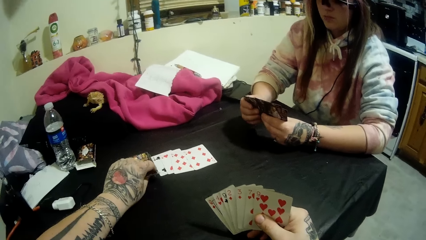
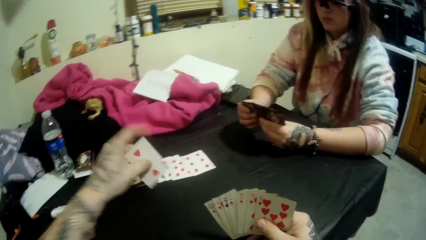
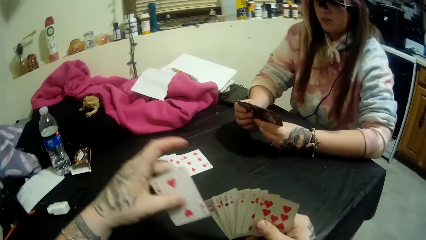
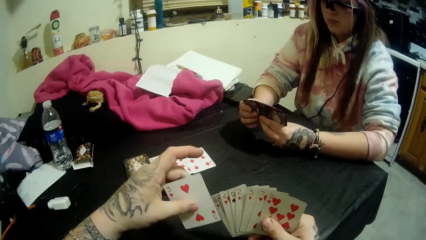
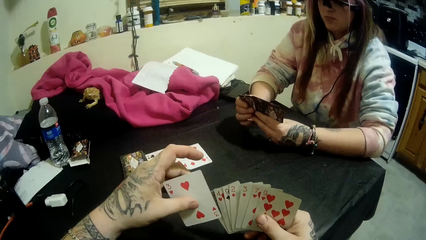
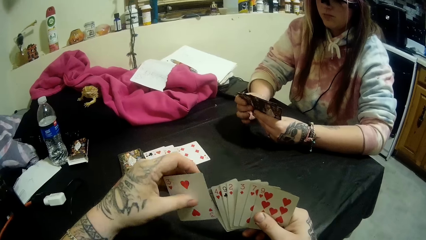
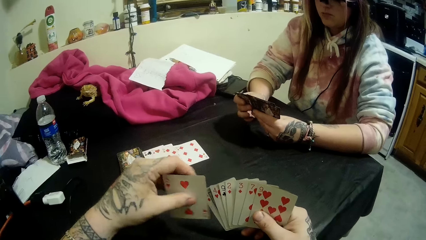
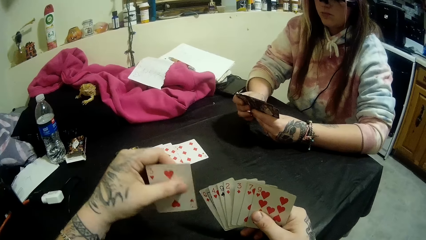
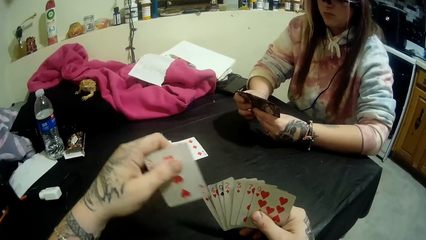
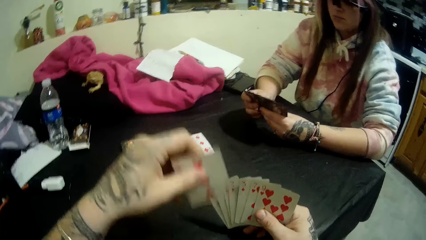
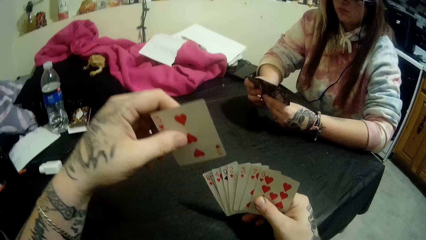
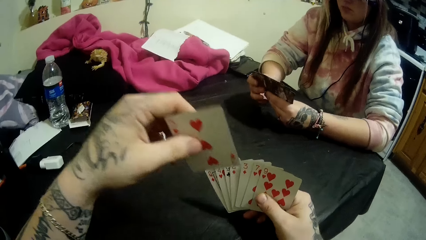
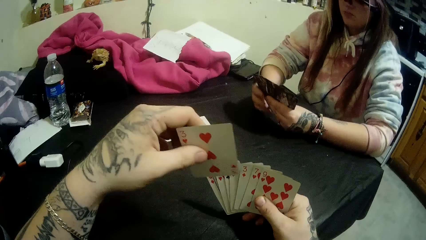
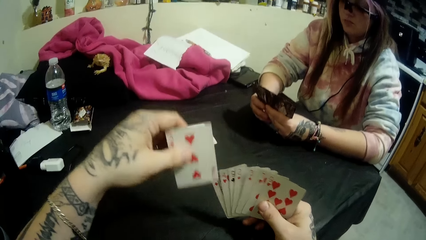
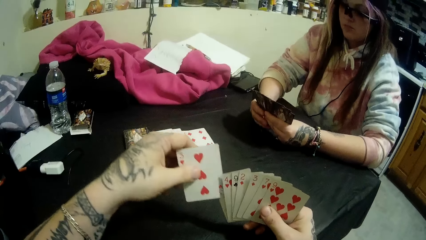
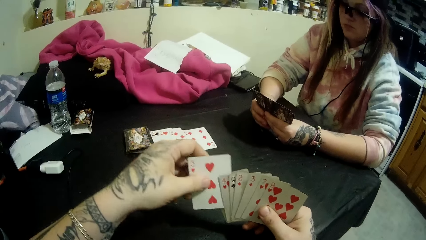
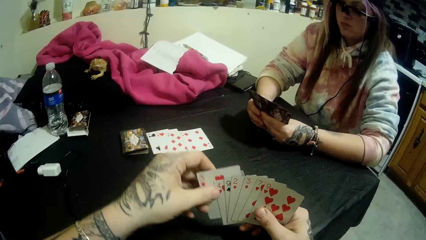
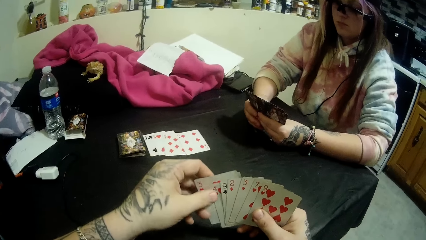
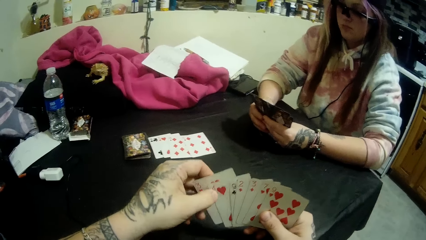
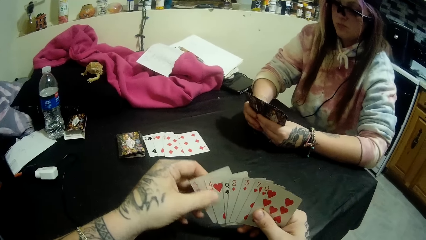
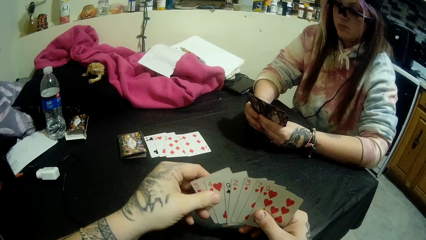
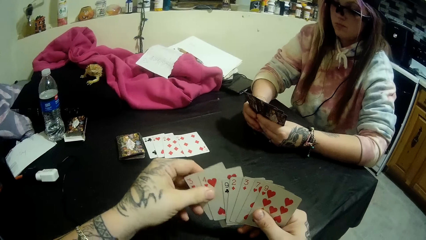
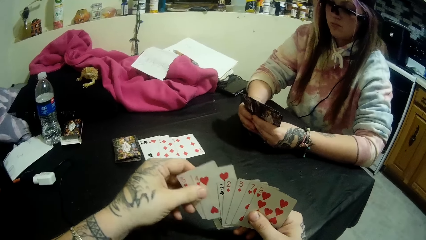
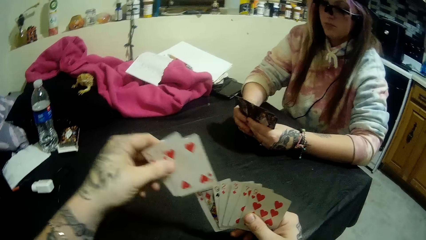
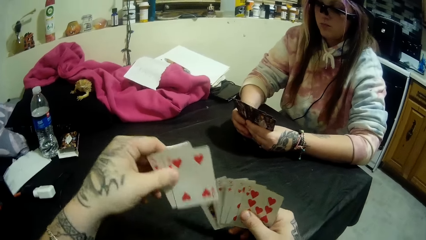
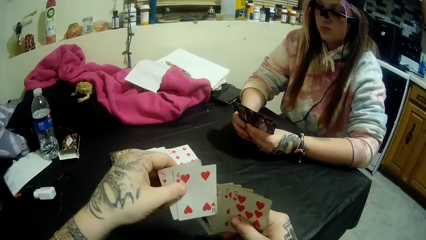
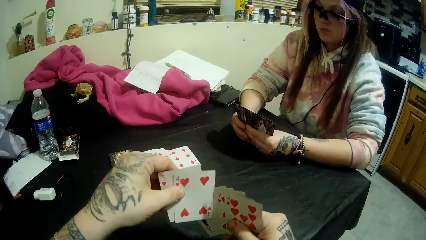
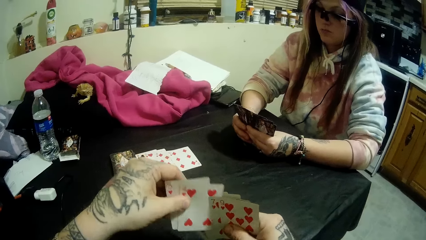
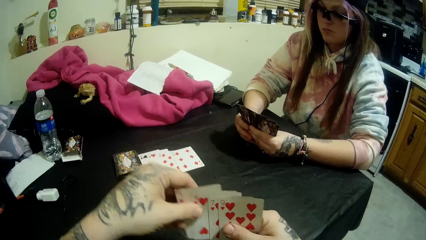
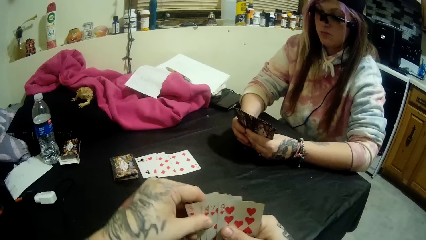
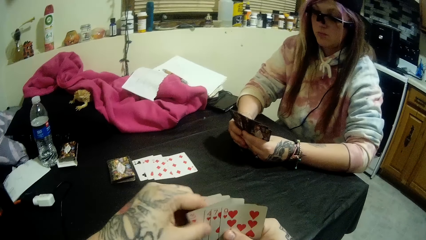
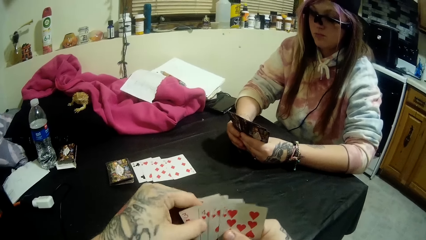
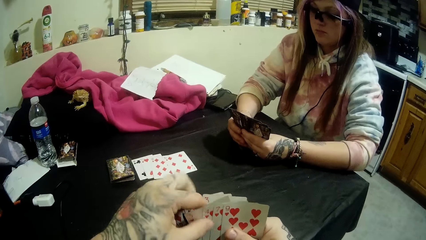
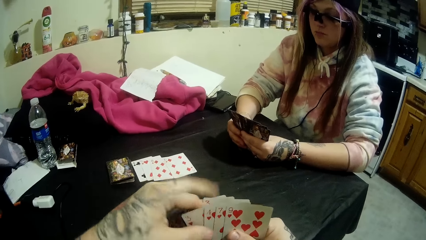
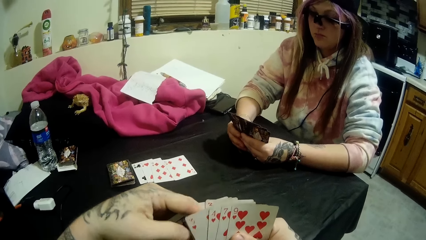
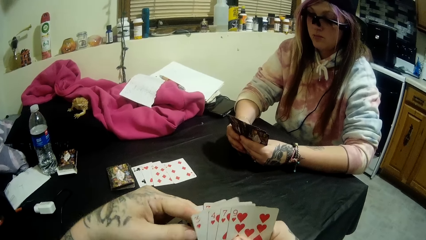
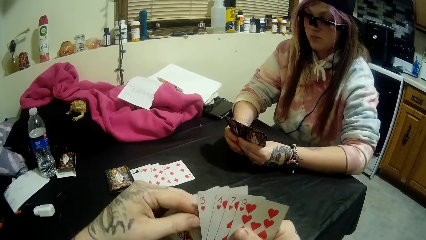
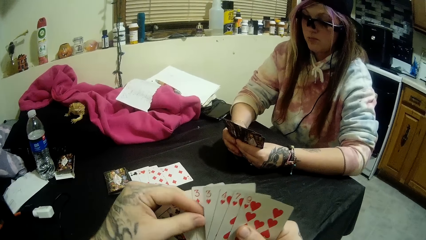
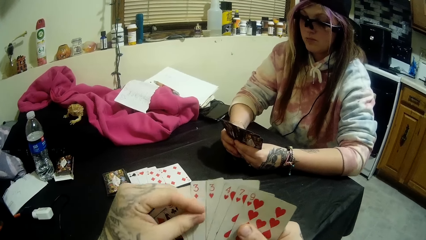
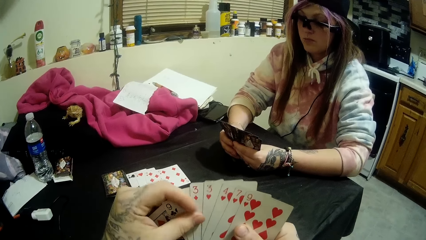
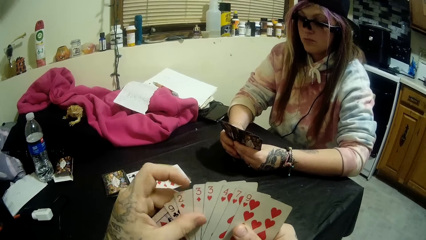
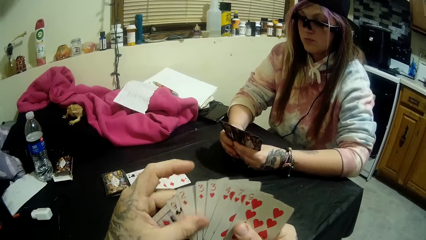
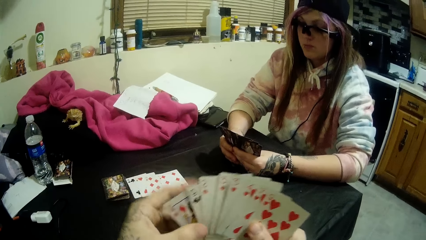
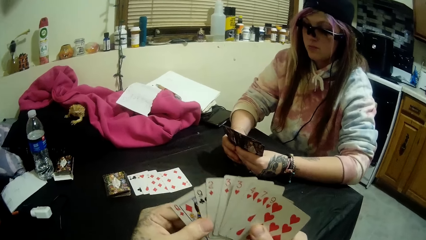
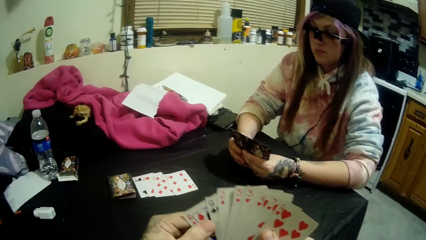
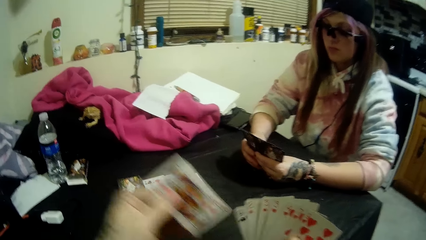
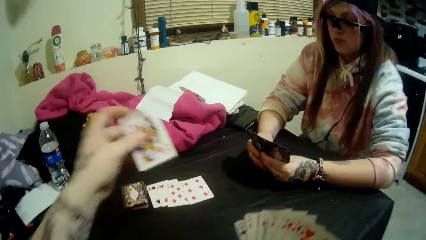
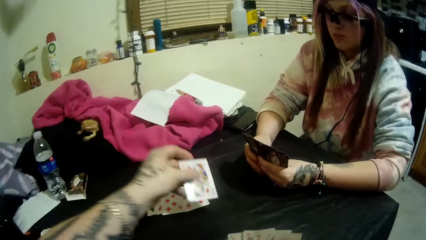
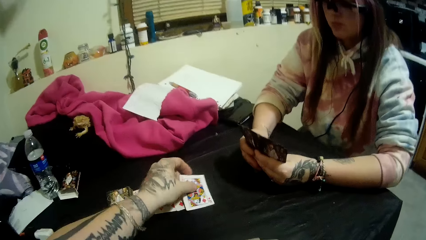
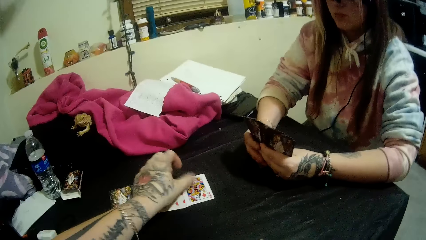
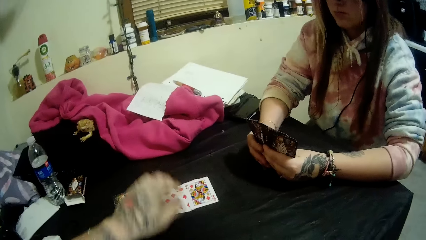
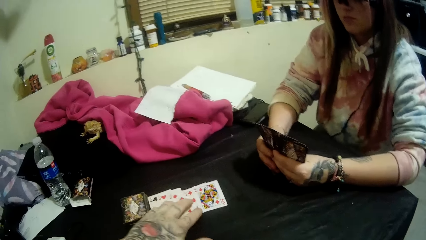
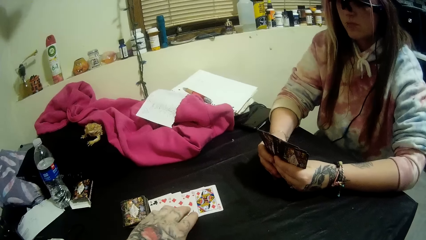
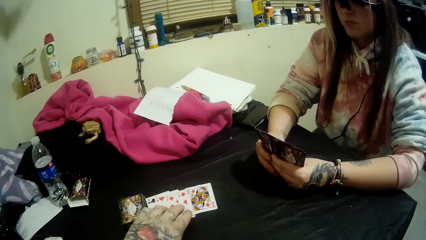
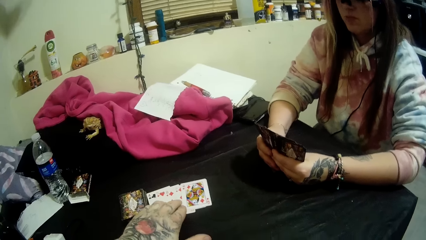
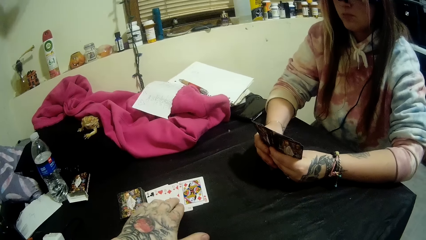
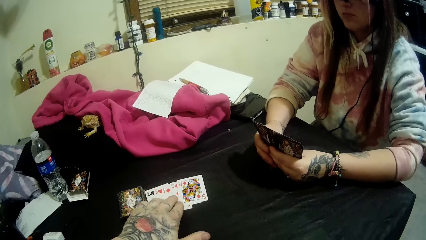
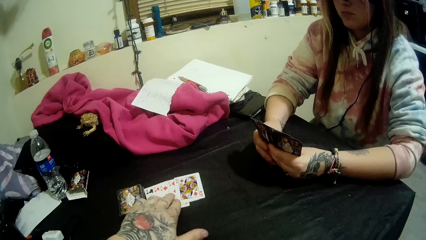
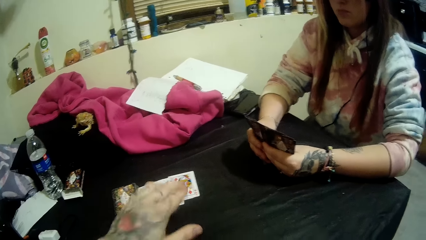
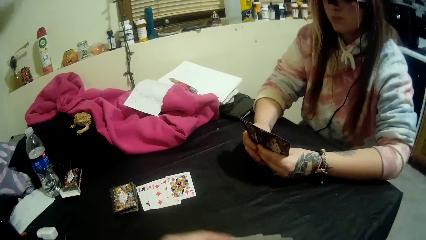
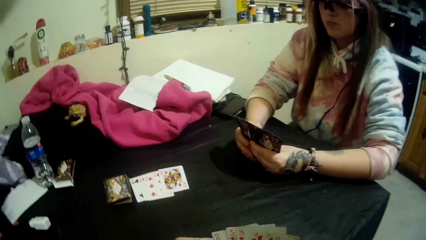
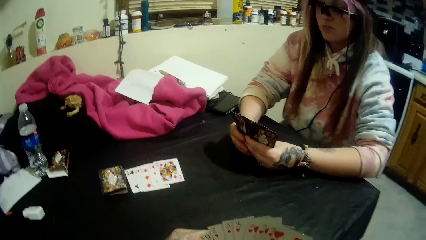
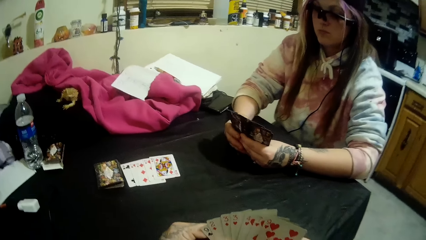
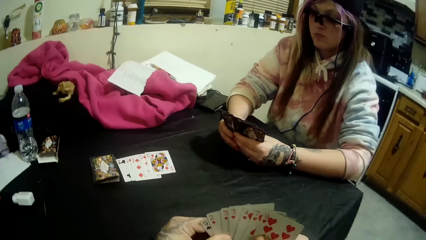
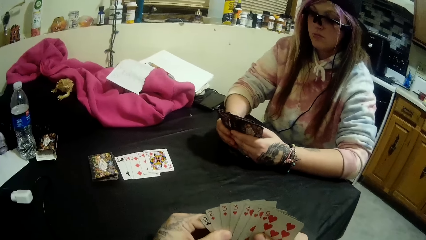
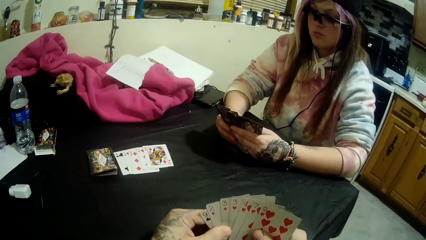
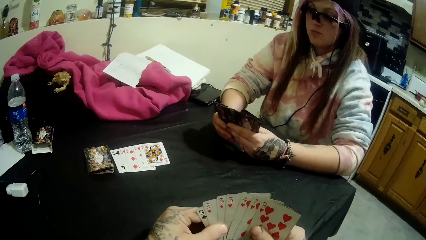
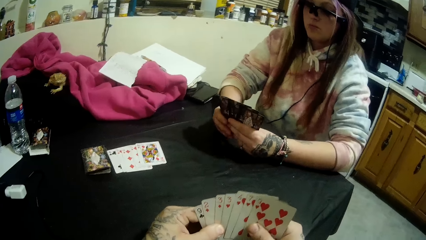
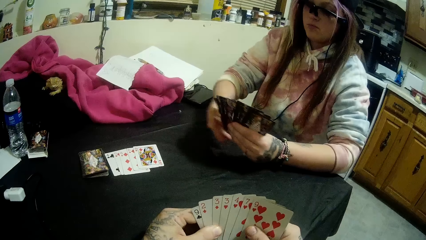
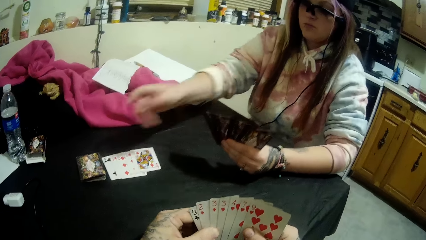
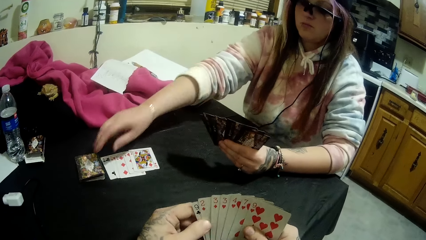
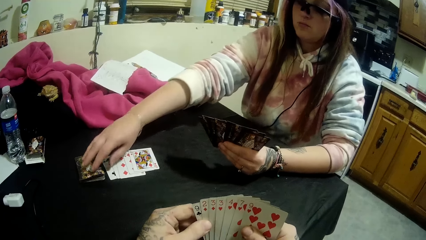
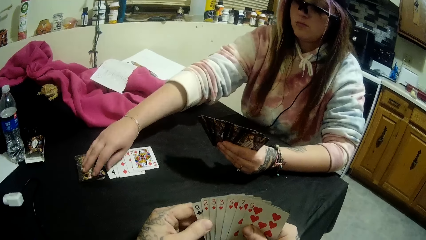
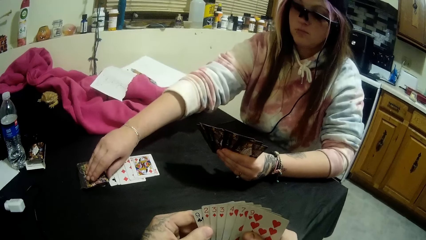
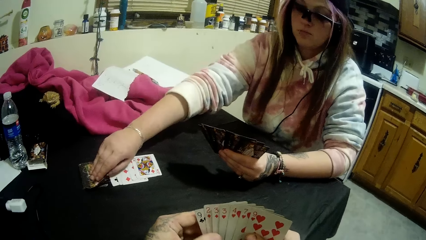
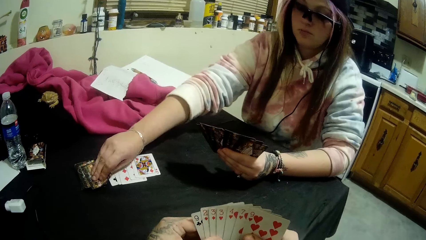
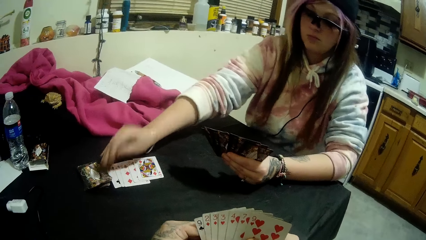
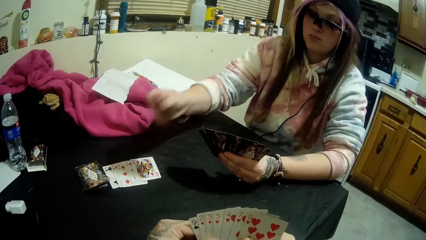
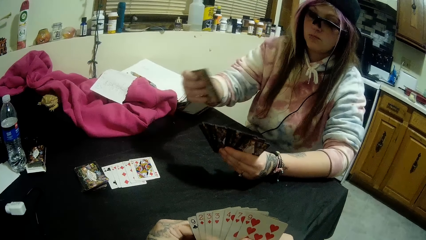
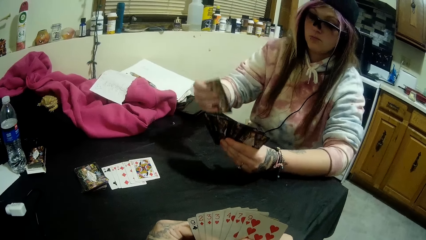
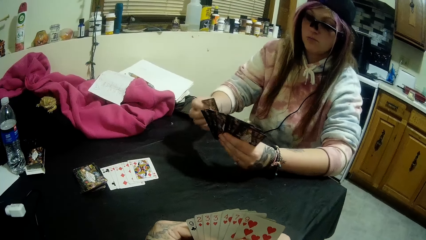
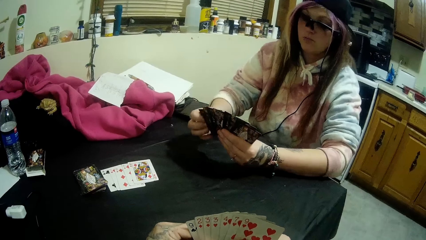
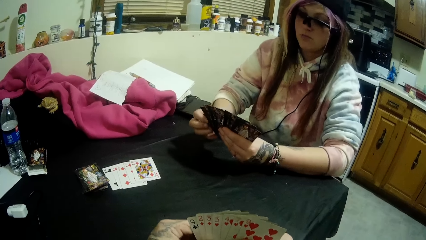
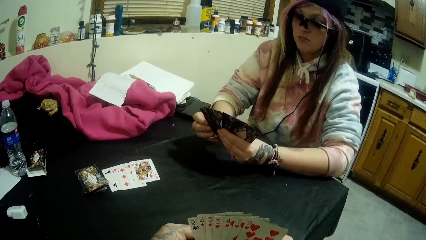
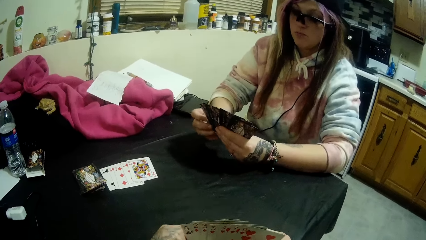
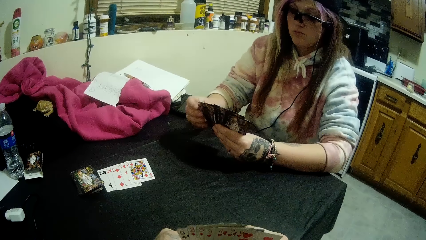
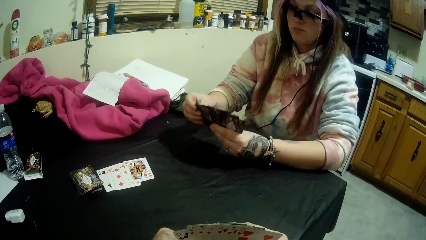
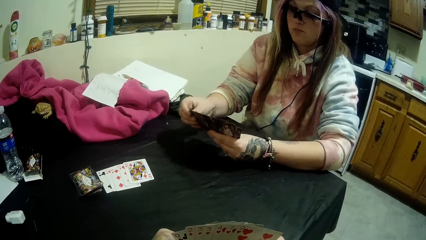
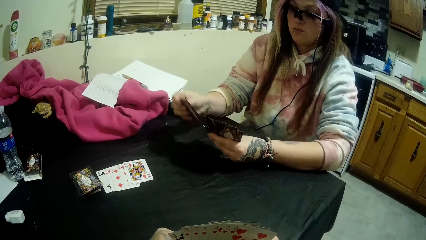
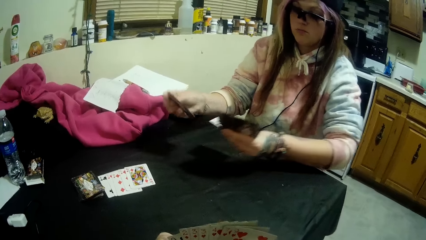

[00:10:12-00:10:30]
The camera wearer places the card on his deck. He arranges the cards in his hand. He scans through the cards in his hands. He pulls a card from his deck. He drops a card in his hands on the cards beside the stack of cards. He arranges the cards on the table. He holds the cards with both his hands and stares at his cards. The woman picks a card from the stack of cards with her right hand. The camera wearer talks to the woman.
